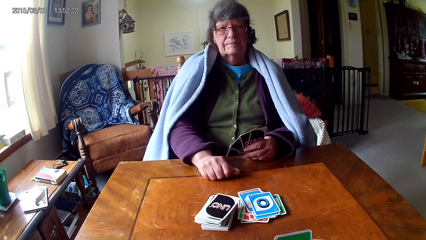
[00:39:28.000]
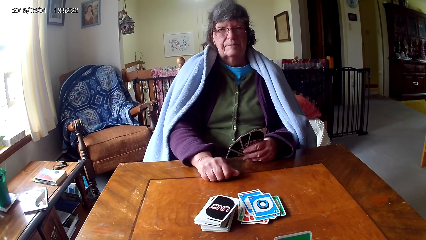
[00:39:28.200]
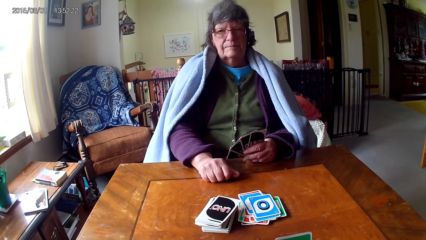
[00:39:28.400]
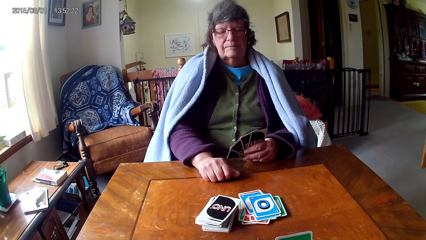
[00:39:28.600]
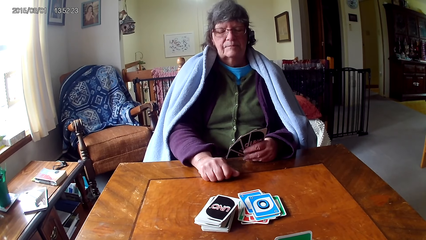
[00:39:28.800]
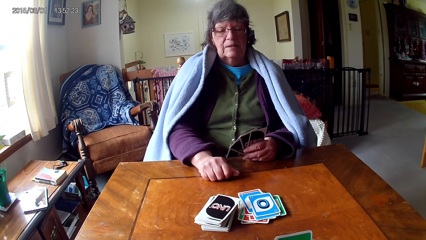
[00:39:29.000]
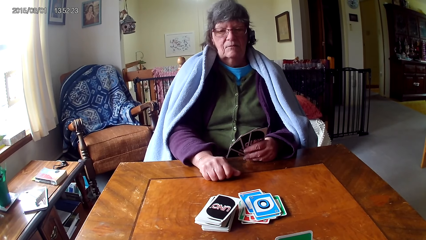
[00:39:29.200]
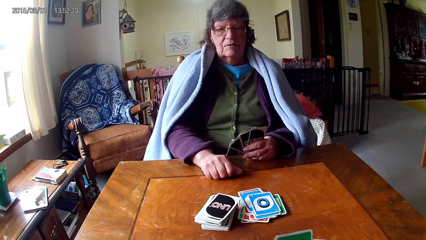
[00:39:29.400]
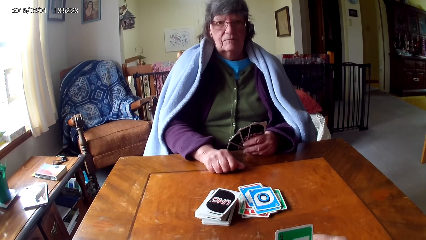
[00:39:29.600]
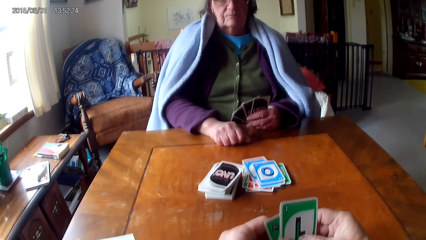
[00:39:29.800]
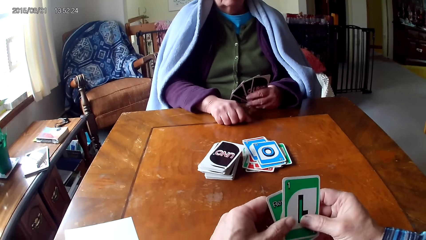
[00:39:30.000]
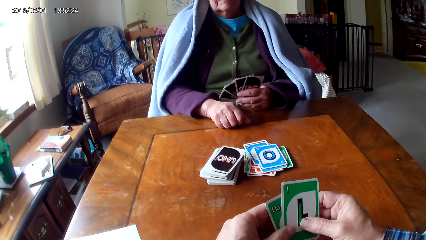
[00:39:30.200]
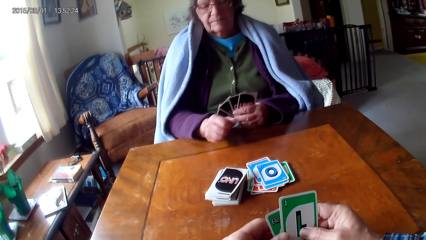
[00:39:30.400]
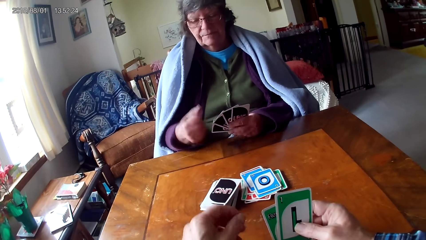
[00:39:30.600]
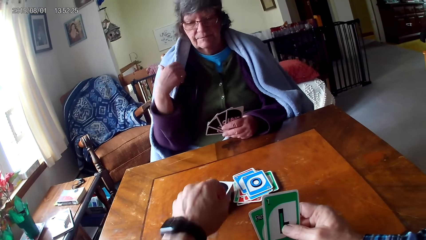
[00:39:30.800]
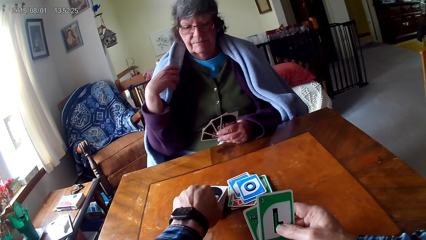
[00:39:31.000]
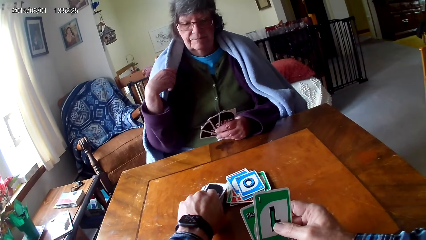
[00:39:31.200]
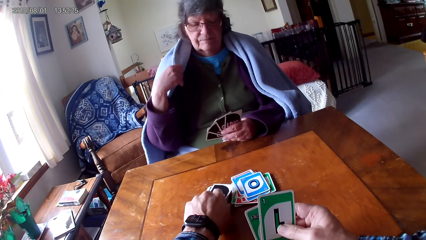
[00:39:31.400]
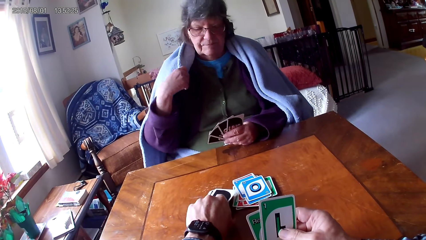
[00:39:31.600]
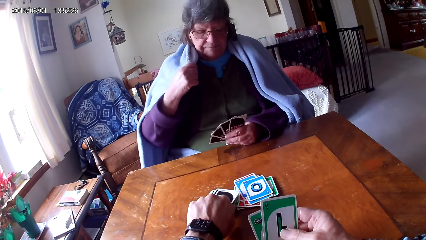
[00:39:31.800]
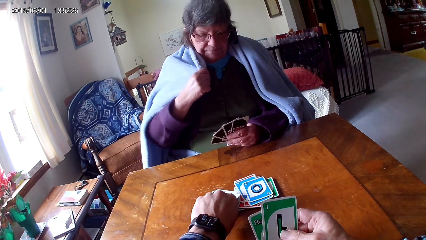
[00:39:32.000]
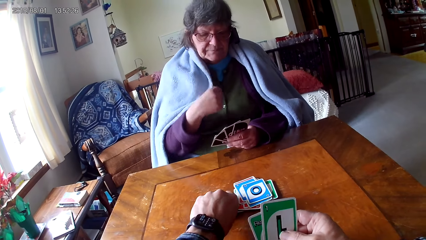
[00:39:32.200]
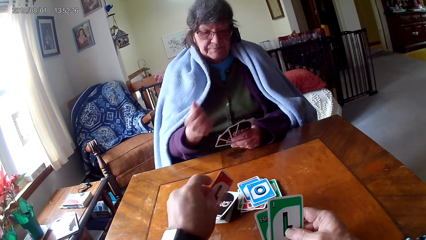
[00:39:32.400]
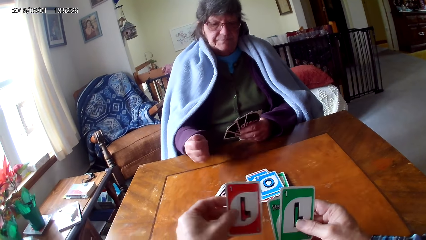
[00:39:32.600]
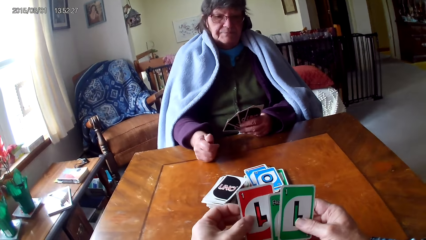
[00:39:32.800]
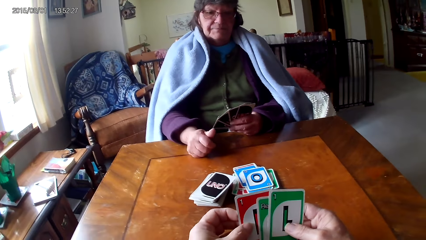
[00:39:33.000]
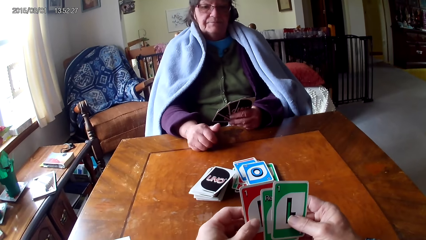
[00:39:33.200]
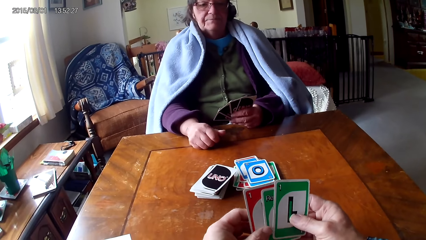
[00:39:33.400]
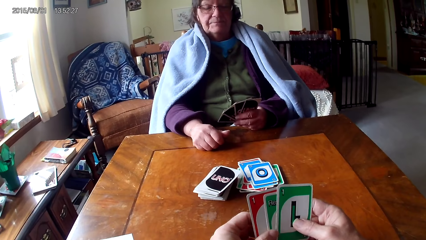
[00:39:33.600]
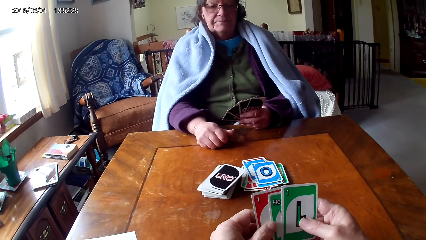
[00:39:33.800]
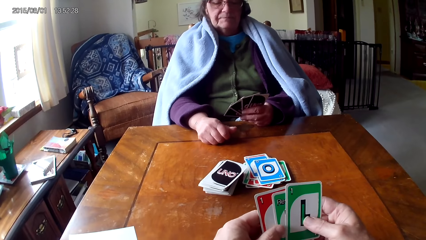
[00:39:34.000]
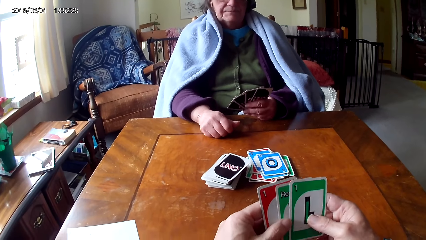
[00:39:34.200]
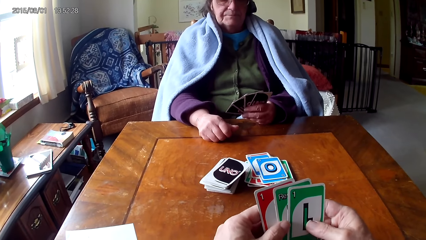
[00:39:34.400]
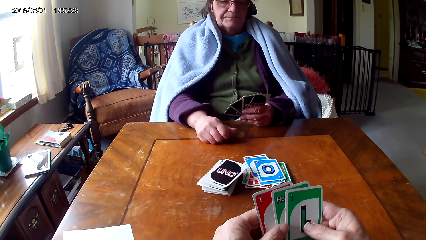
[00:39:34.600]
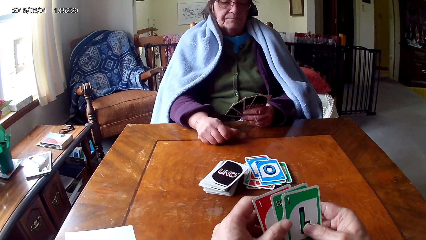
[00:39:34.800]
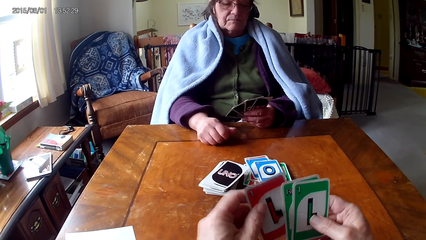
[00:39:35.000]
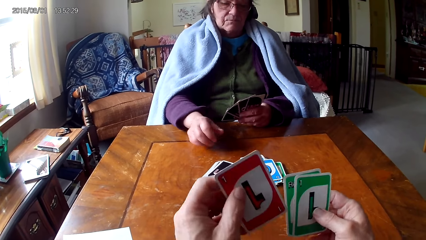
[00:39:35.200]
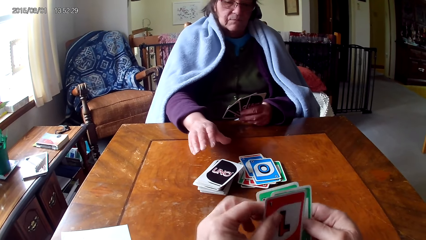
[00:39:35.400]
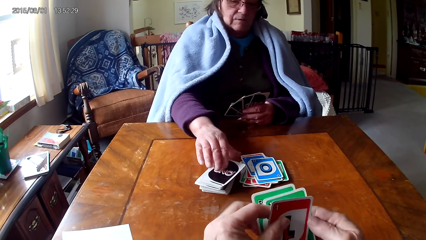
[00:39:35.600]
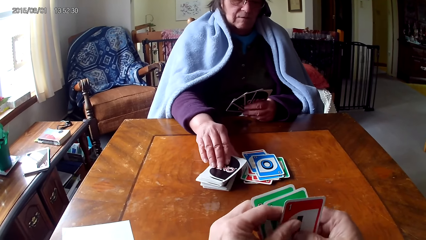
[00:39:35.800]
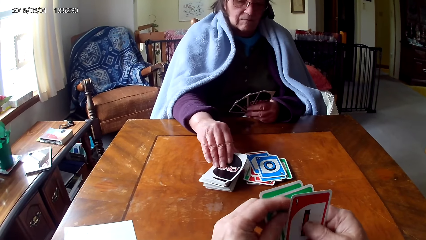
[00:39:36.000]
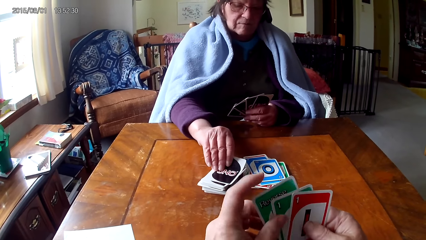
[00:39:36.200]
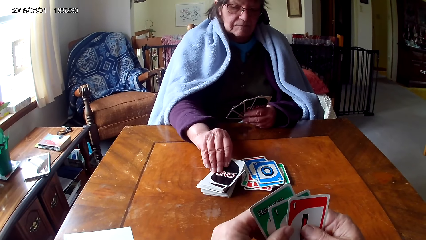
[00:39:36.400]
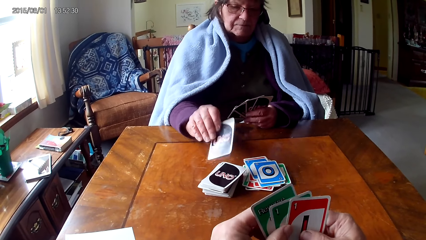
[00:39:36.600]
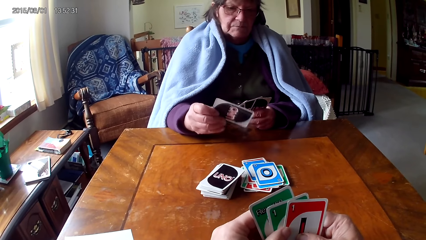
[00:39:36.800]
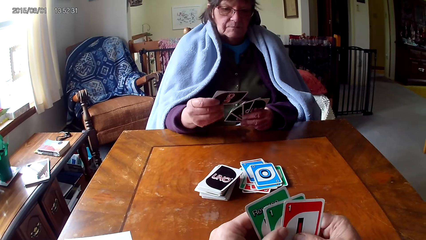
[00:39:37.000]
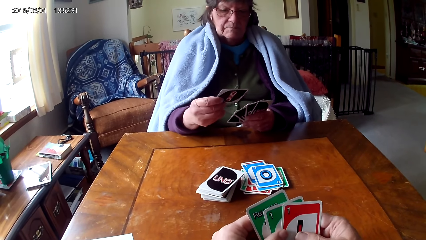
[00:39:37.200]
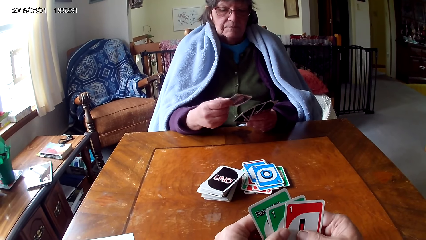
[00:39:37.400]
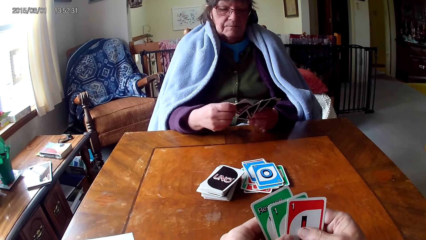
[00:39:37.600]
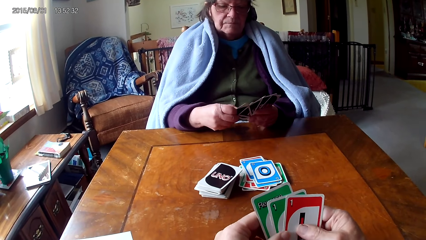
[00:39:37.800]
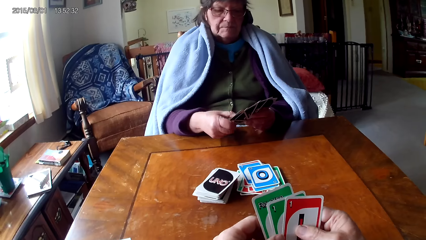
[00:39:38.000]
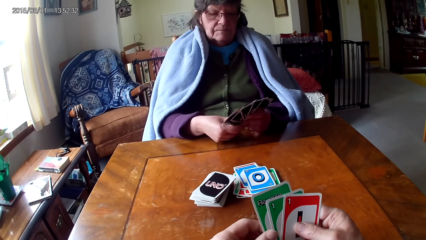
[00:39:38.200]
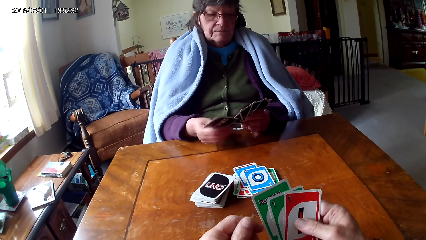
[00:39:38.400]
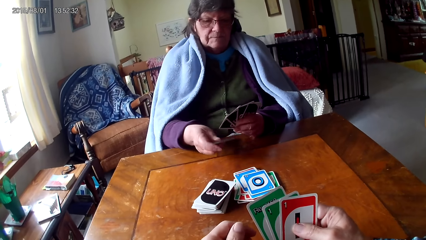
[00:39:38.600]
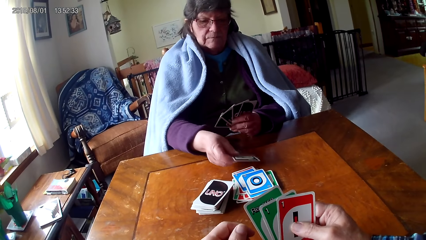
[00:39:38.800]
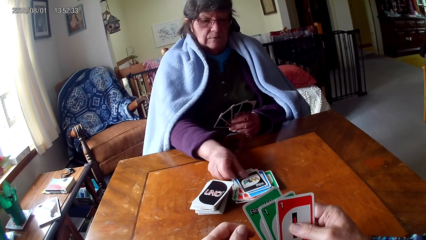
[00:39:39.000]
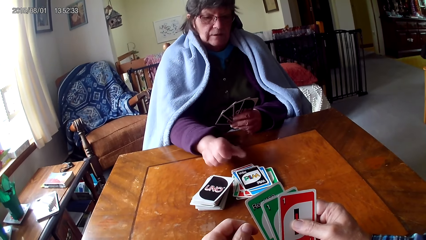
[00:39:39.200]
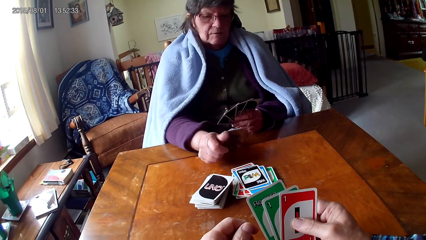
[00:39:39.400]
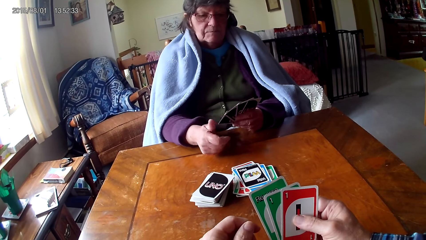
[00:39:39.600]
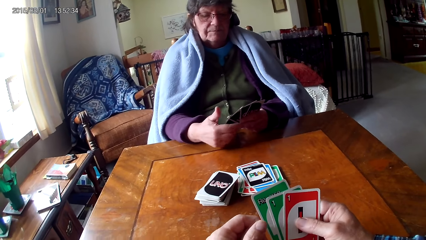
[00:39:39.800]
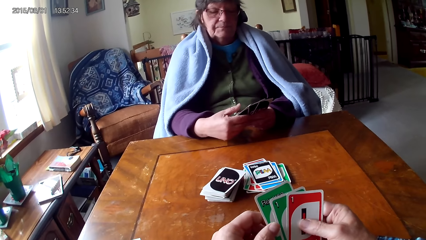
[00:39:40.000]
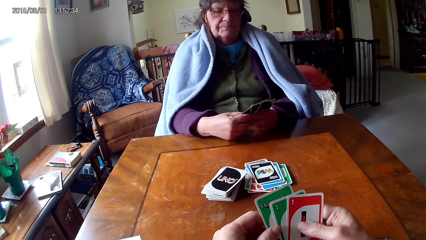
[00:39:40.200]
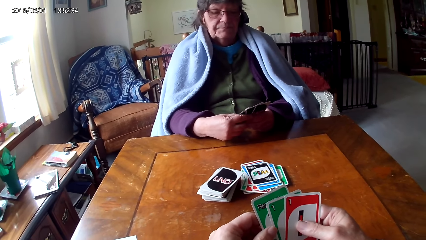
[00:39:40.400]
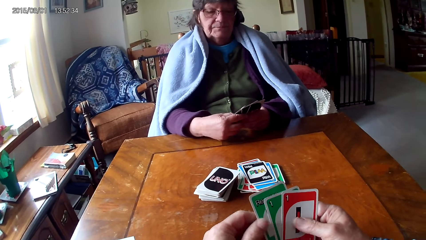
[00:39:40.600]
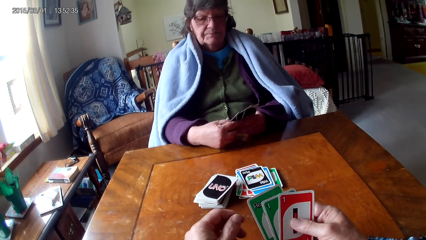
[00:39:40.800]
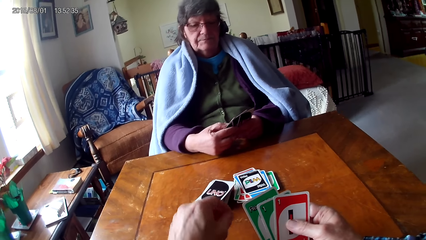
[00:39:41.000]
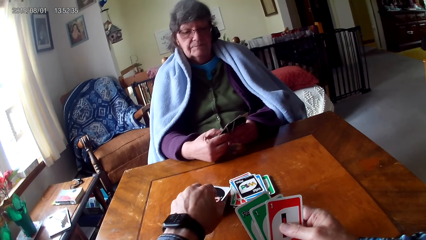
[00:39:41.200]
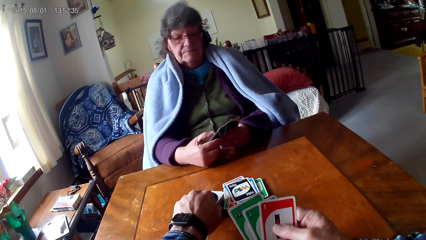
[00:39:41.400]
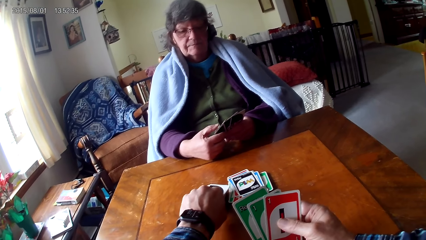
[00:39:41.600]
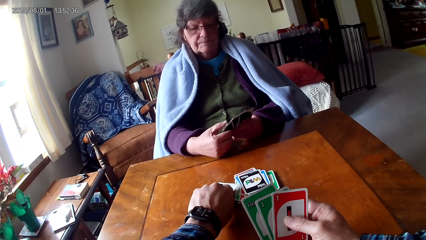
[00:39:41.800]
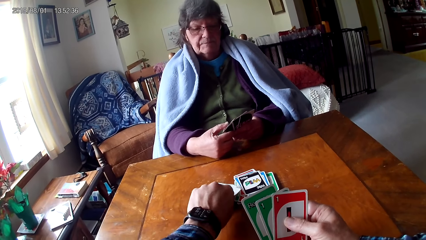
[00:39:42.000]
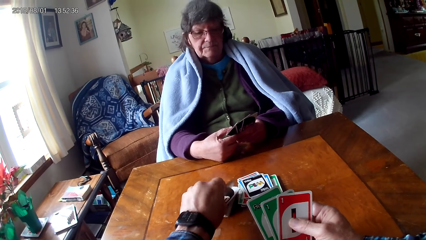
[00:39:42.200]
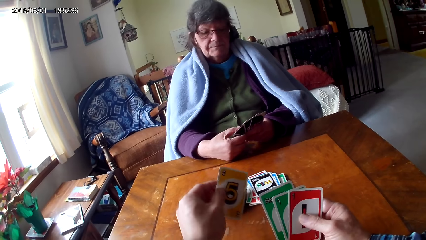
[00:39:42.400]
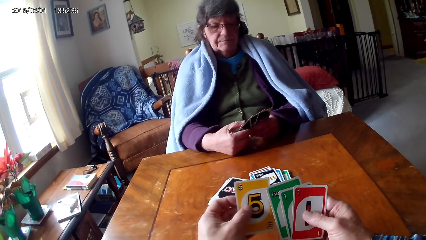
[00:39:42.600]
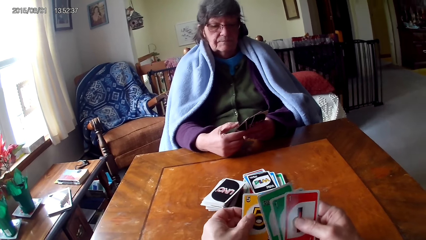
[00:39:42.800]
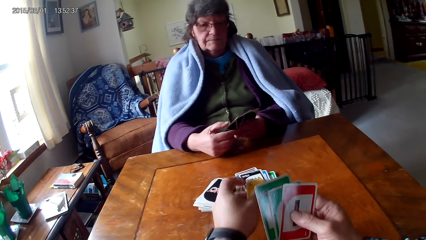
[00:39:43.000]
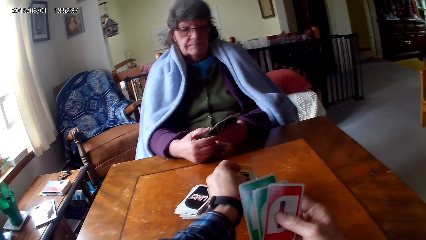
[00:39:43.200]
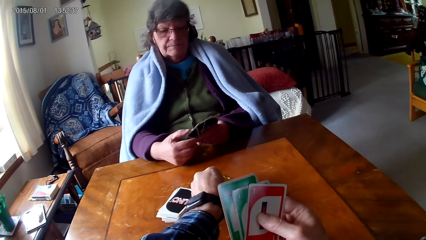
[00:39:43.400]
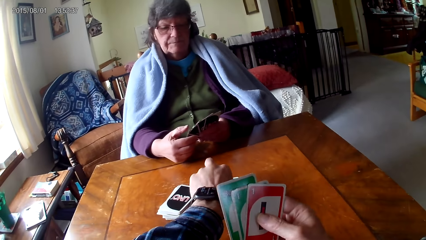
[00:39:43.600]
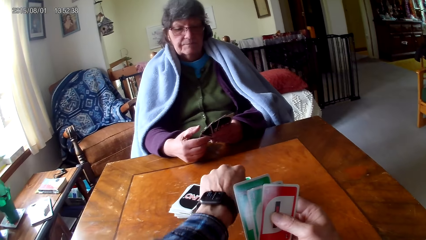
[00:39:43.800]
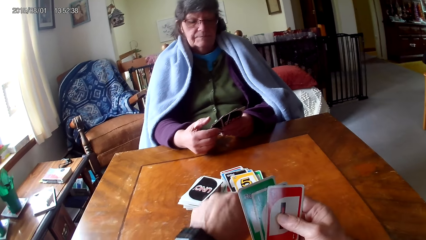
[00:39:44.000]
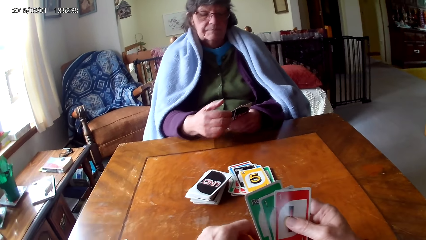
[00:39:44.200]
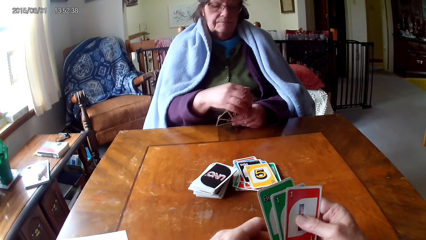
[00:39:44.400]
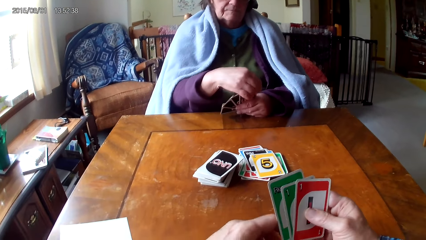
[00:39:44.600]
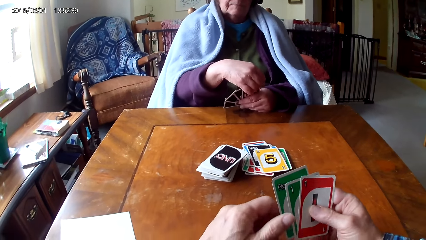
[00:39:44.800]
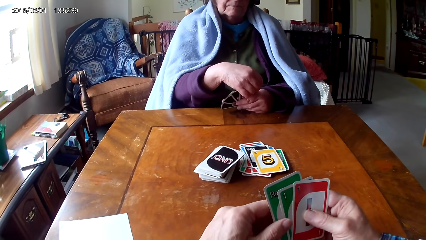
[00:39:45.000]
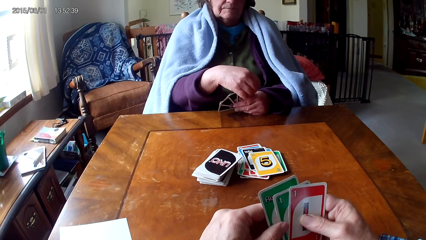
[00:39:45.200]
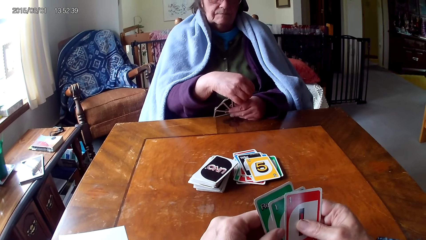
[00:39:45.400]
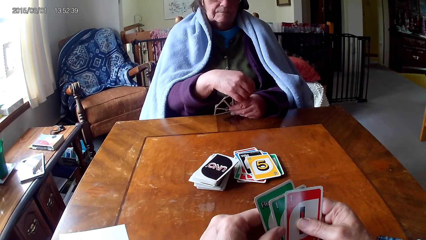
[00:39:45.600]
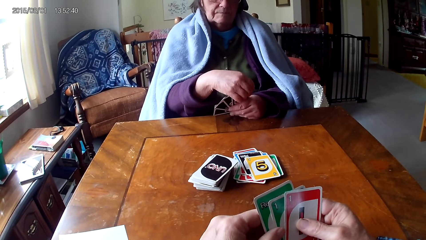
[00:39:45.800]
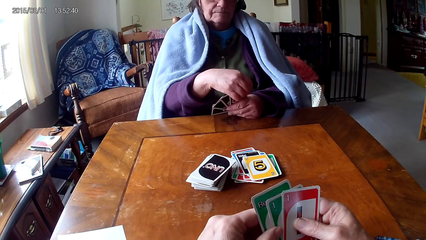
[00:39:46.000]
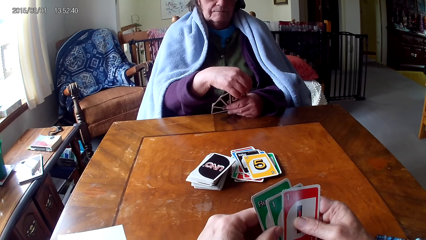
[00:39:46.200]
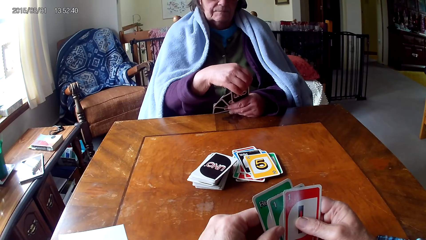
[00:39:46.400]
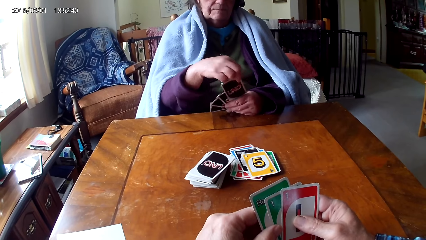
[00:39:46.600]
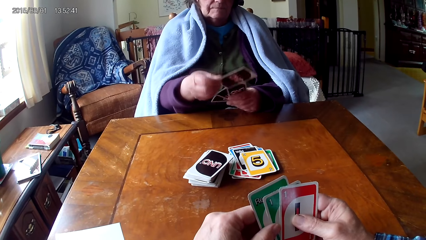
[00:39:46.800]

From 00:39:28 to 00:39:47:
The camera wearer picks up a card on a table. A woman moves a shawl with a hand. The camera wearer holds cards with hands. The woman picks up a card on the table. She picks a card on the other hand. She puts down a card. The camera wearer picks up a card on the table. They put down the card. The woman picks a card on the other hand.
